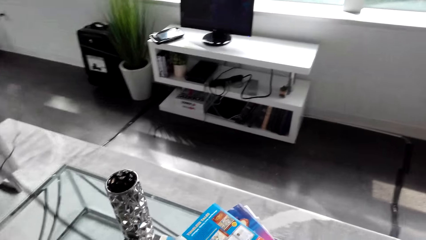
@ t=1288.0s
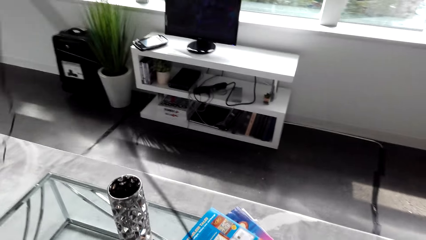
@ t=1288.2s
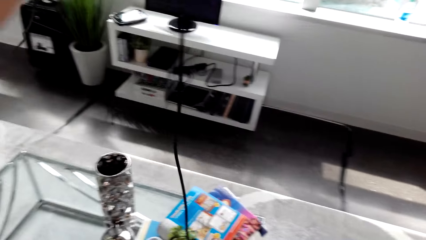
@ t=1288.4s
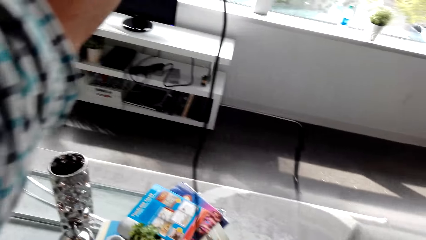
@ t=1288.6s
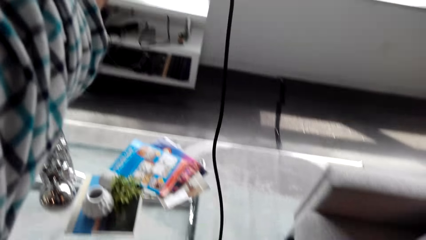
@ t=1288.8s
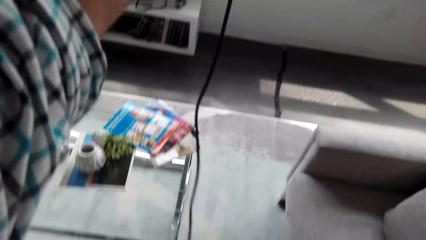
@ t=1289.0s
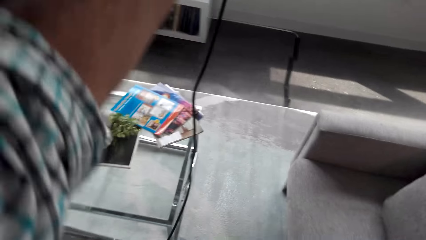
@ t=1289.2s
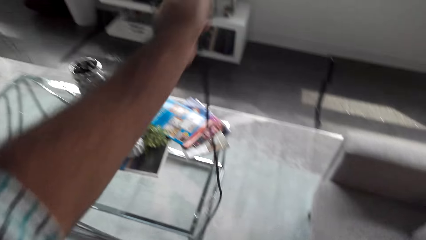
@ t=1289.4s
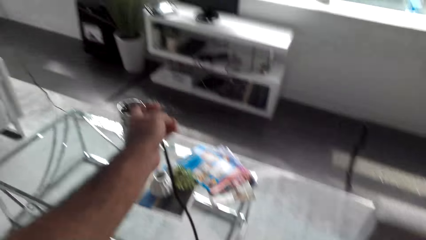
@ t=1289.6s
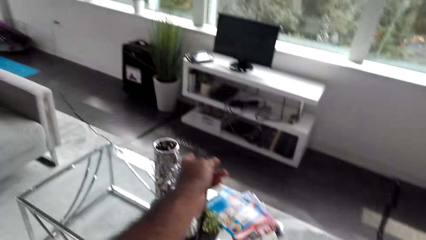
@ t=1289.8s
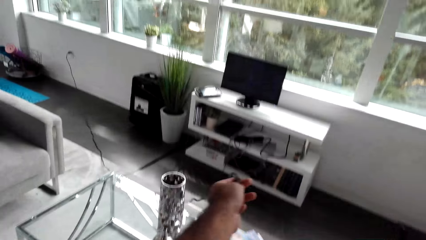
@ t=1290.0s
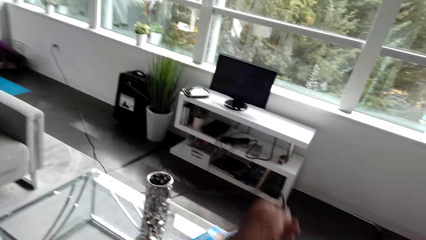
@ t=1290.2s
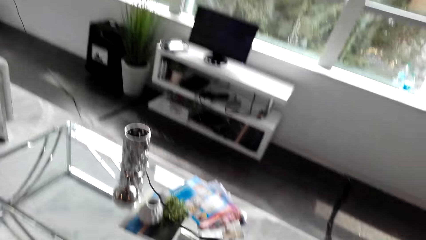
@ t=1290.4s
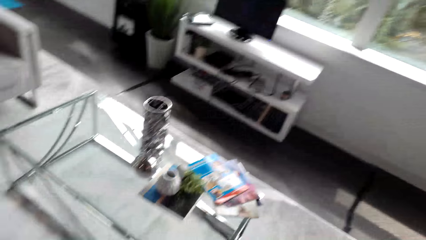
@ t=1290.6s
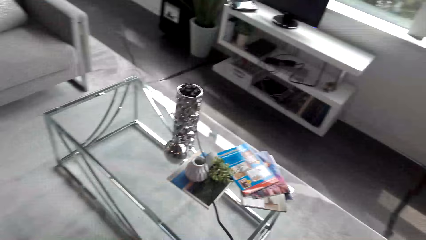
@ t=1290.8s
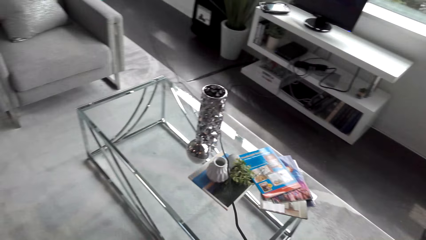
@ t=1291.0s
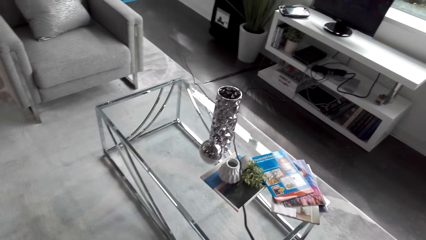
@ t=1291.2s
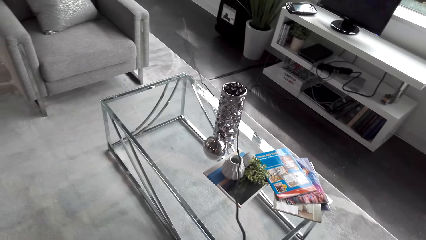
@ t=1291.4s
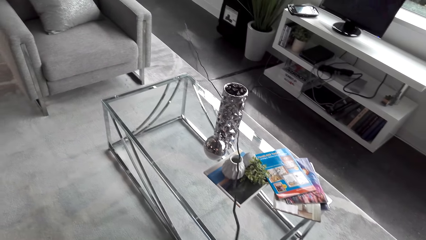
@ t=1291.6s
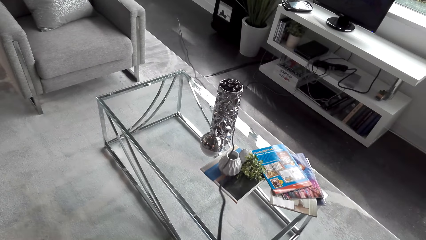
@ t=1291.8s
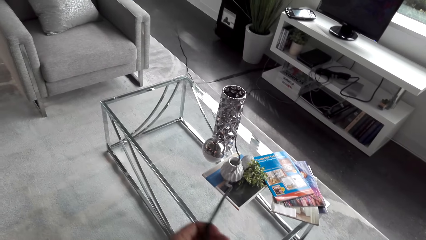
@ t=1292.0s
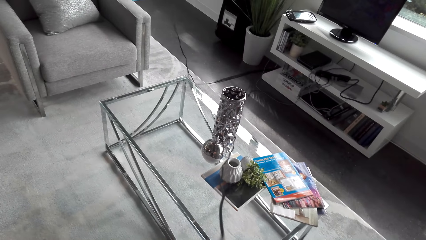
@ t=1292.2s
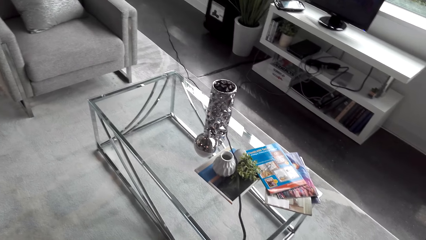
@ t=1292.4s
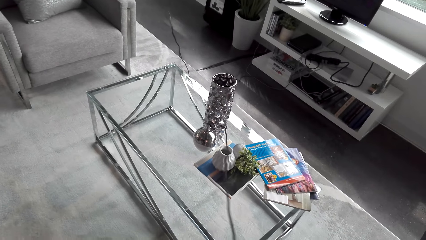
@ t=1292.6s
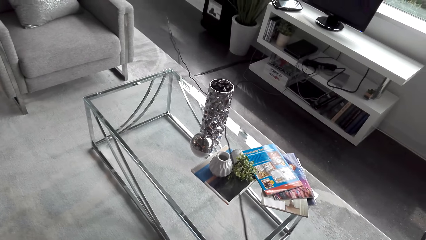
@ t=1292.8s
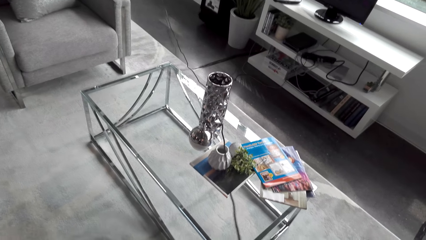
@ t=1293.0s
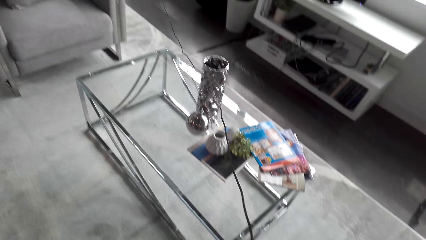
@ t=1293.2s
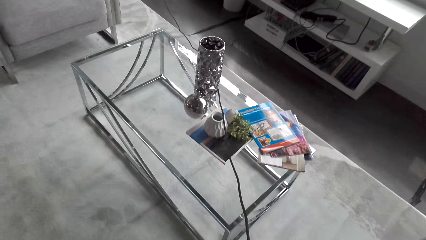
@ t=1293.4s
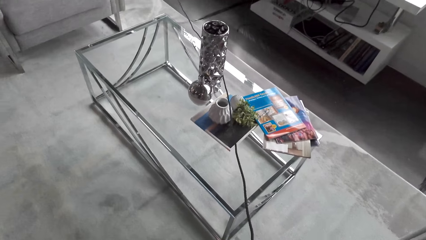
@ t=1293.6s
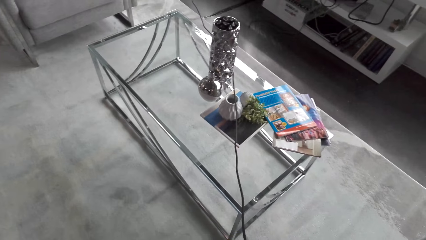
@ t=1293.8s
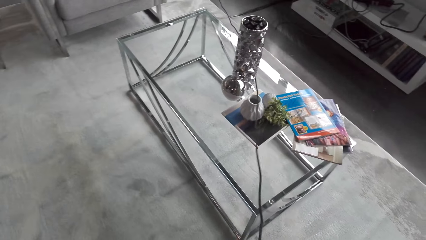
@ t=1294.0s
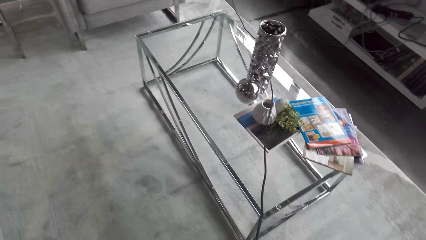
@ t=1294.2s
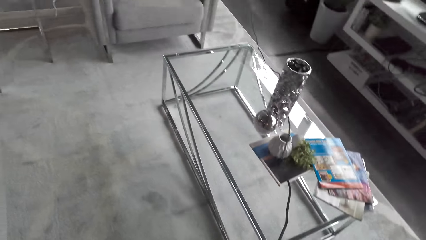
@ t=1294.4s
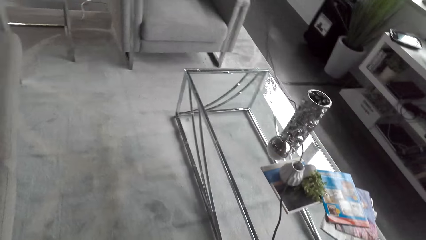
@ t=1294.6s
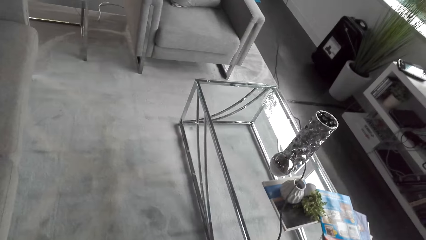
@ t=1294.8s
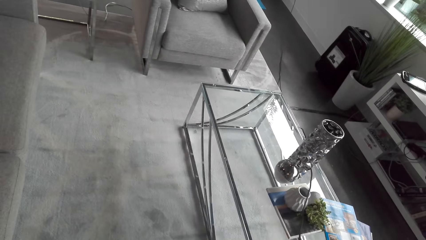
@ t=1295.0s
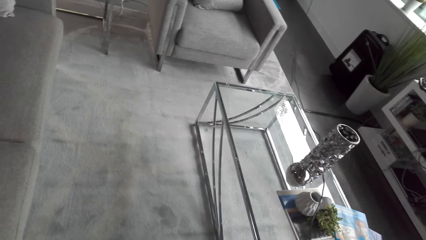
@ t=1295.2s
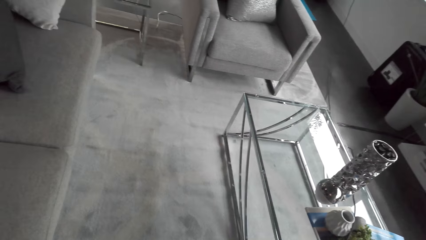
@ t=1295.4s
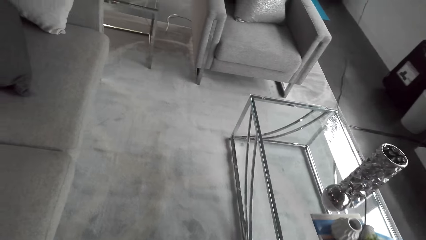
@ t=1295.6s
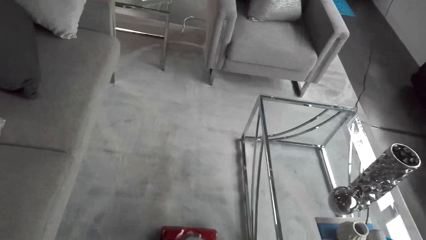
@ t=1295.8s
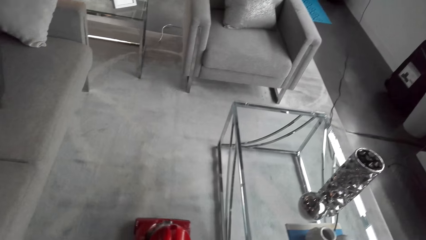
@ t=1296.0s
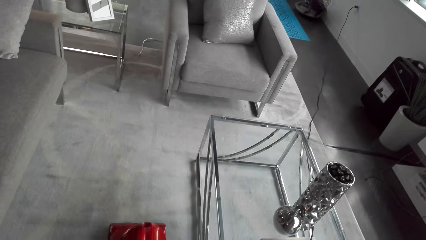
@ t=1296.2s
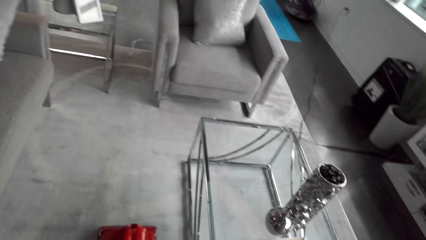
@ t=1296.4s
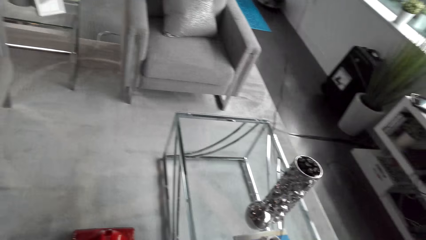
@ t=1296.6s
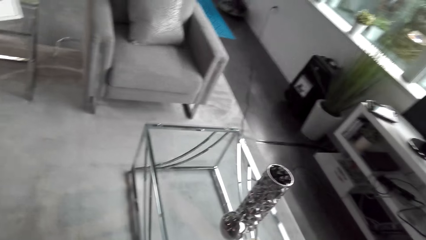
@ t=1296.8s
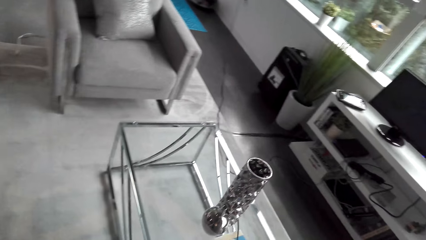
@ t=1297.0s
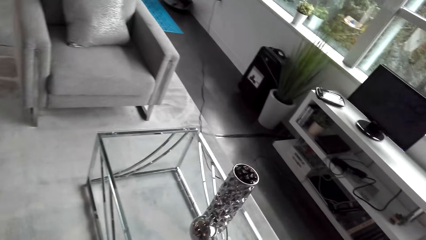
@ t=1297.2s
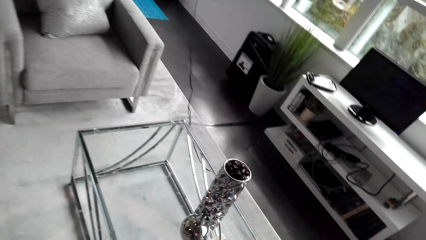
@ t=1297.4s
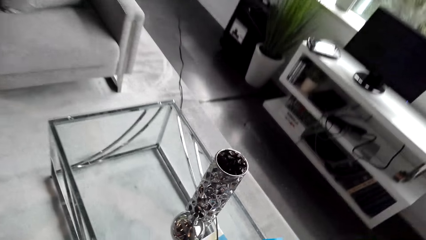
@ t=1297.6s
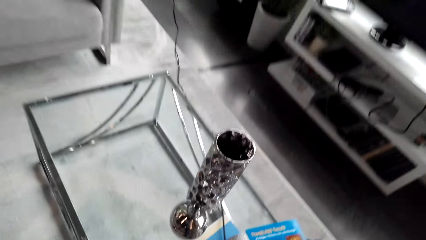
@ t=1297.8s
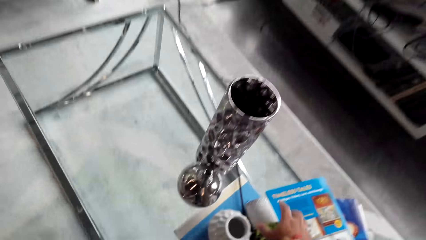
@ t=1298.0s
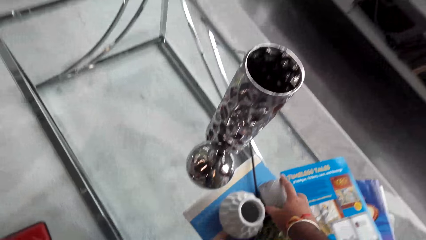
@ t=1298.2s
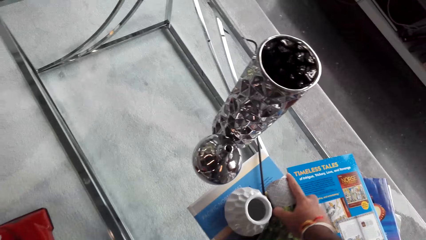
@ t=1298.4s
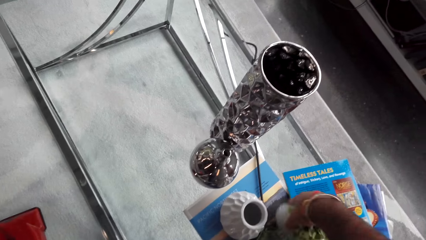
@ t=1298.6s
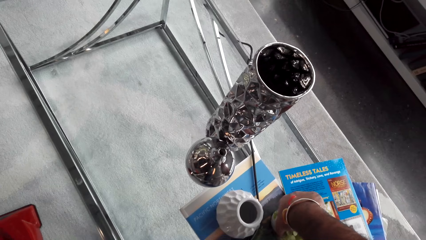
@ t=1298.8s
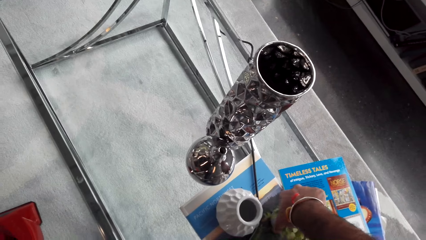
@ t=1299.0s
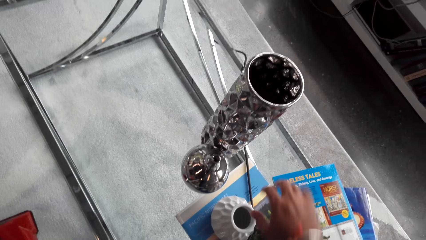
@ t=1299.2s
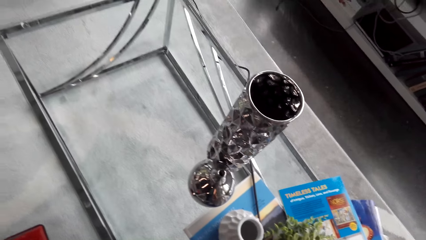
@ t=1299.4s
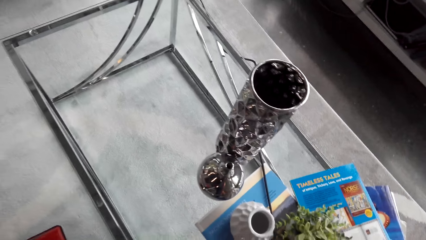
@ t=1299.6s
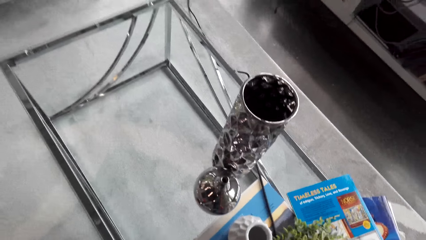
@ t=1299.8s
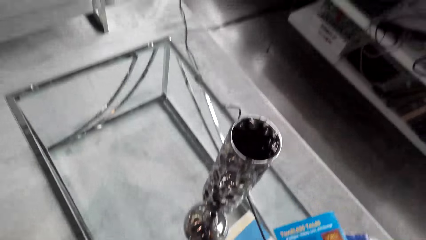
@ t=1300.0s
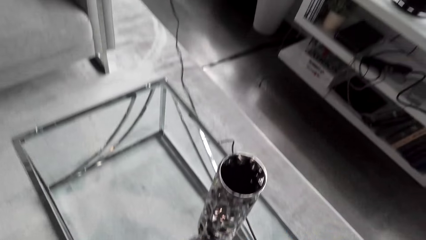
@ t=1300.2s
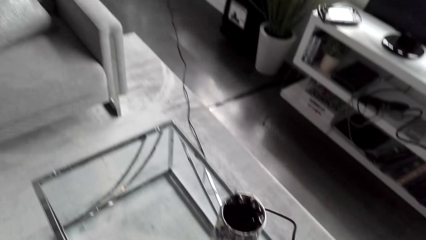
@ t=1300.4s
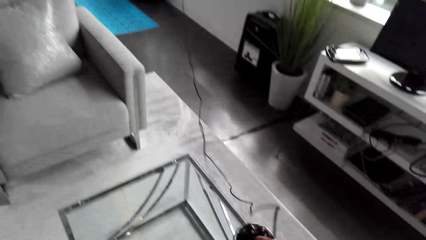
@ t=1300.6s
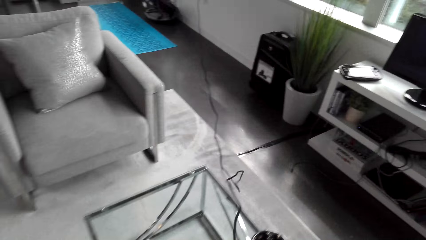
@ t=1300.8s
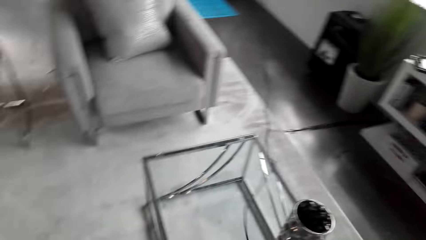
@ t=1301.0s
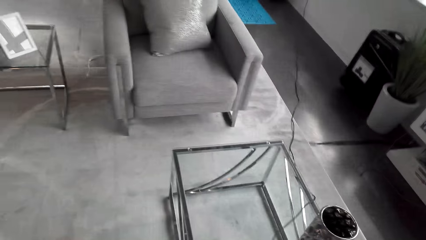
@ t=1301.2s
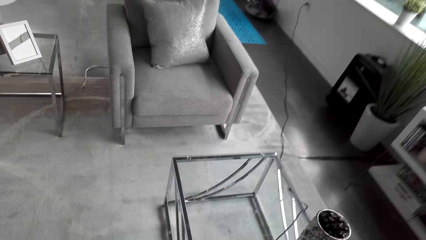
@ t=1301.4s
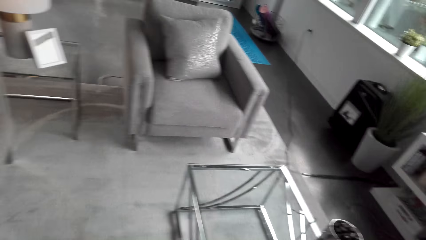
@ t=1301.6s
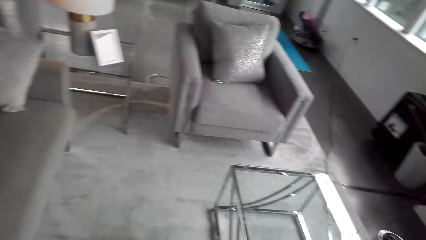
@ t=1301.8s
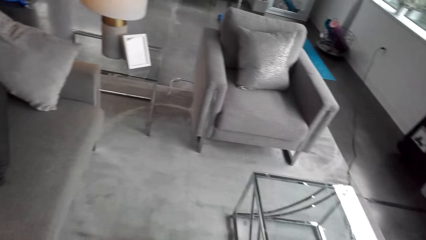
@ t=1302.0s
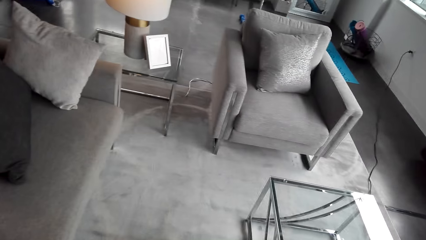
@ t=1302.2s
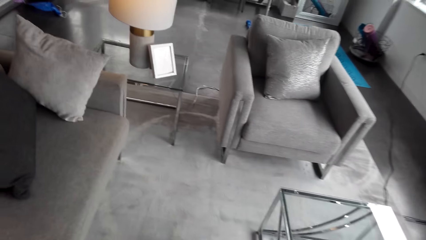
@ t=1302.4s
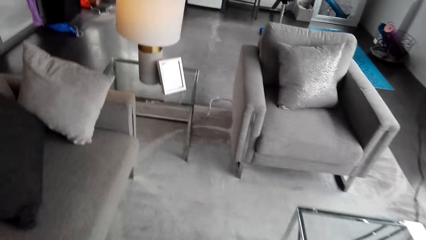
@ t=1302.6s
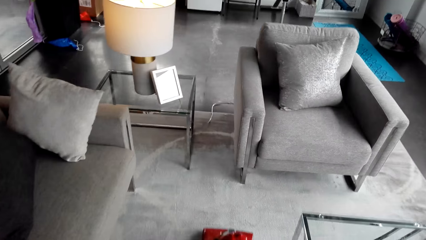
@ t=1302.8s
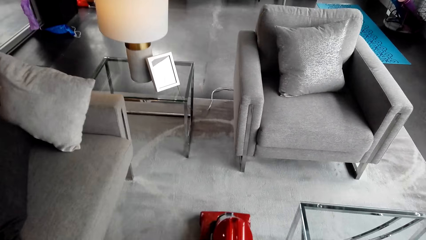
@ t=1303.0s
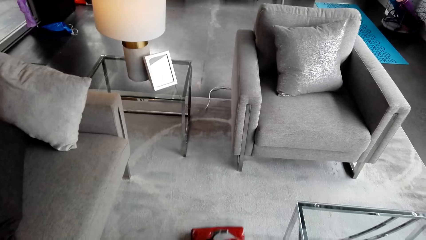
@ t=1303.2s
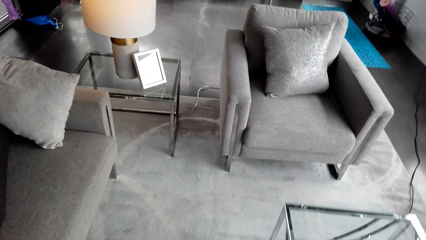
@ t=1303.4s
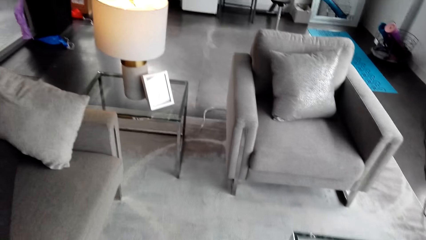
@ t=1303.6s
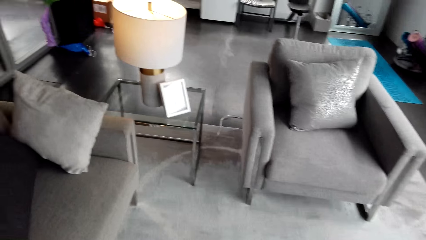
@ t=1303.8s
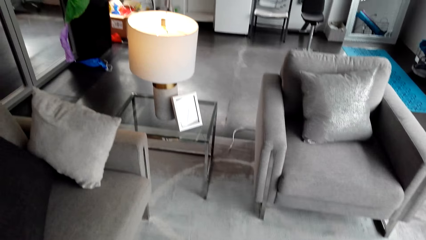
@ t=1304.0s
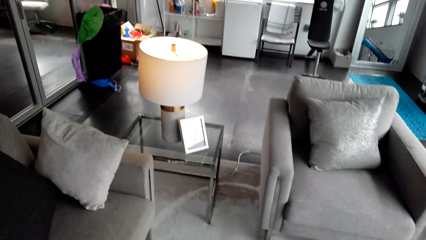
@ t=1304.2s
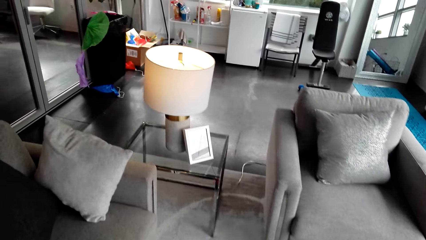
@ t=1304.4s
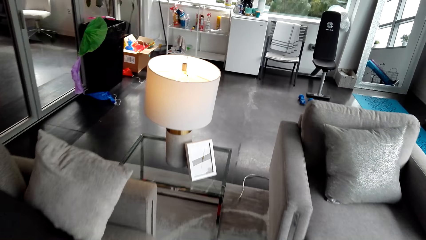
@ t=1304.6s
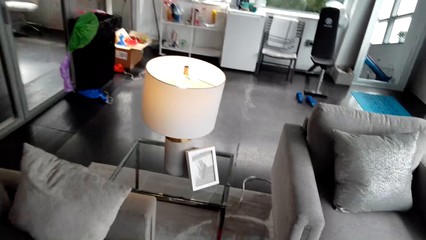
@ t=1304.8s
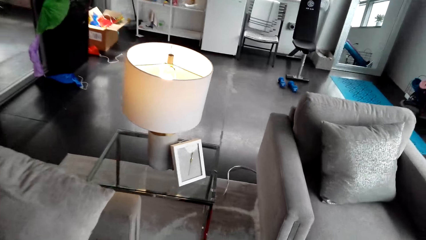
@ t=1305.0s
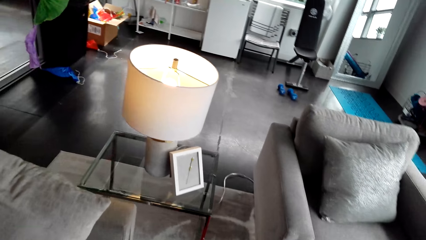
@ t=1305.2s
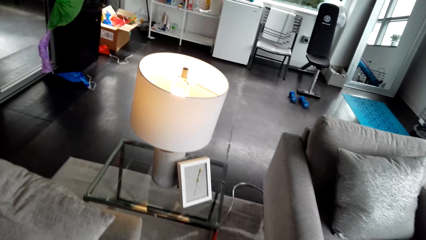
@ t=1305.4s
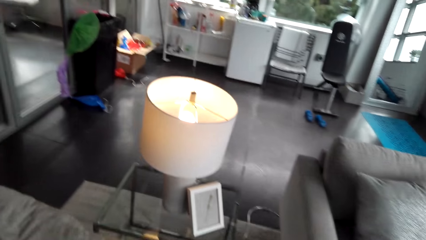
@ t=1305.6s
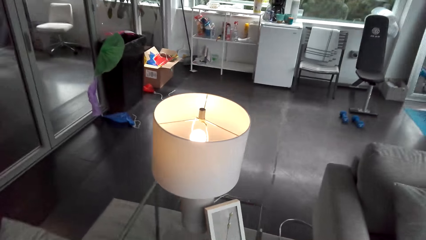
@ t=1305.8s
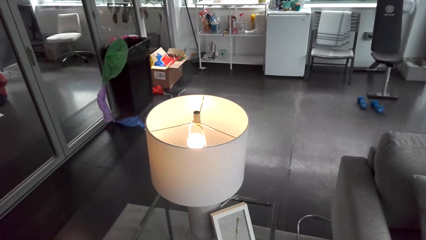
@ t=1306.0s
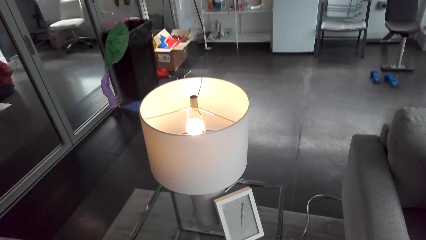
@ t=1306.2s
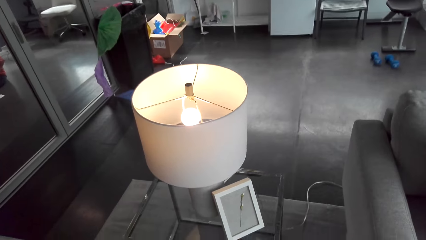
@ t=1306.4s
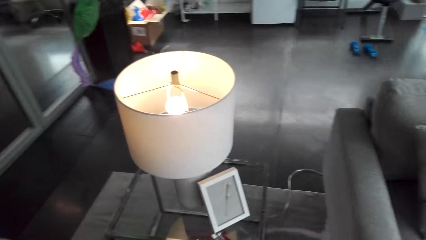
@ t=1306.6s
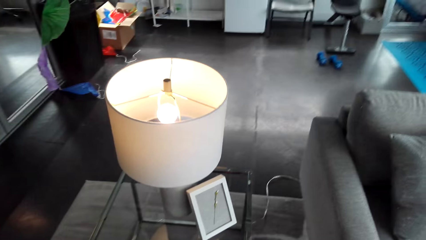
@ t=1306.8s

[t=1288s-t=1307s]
The camera wearer shifts flower positions on the table. They hold a bowl. They stretch the cleaner's cable. They clean the carpet round with the cleaner.
